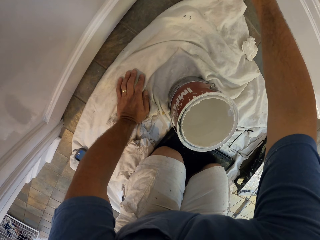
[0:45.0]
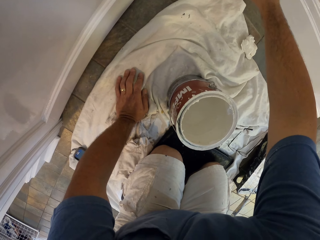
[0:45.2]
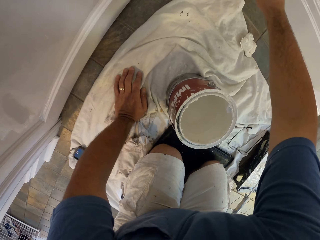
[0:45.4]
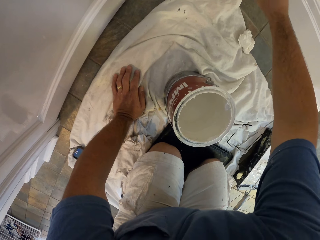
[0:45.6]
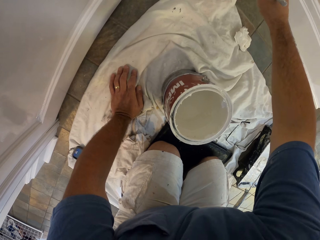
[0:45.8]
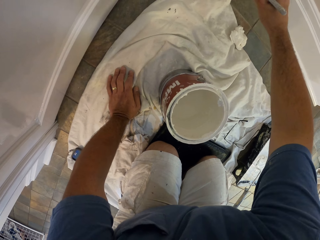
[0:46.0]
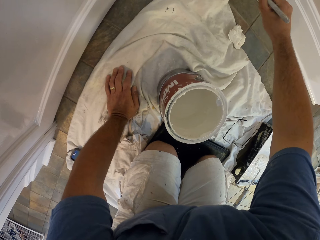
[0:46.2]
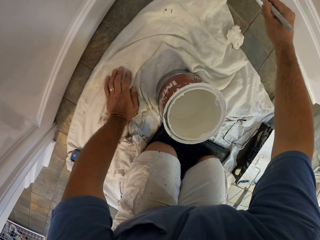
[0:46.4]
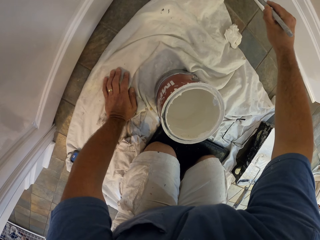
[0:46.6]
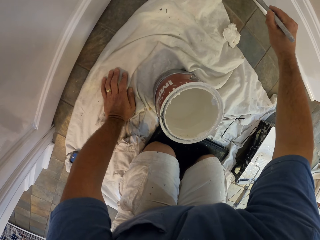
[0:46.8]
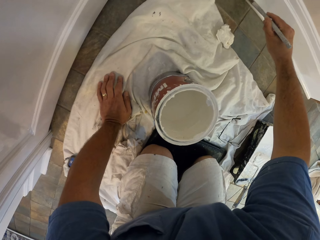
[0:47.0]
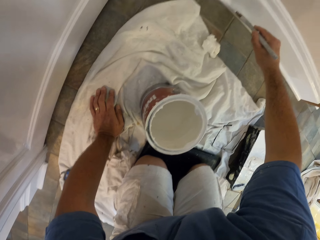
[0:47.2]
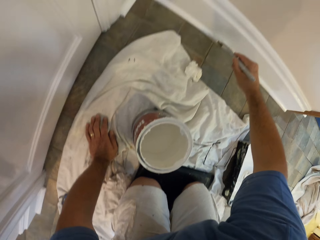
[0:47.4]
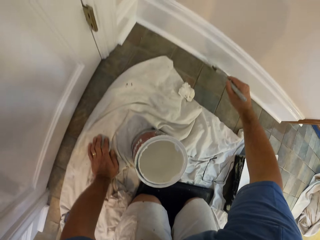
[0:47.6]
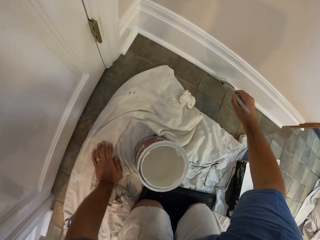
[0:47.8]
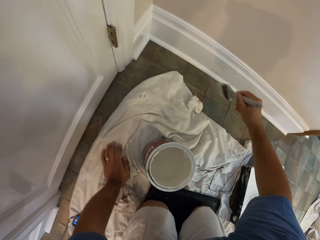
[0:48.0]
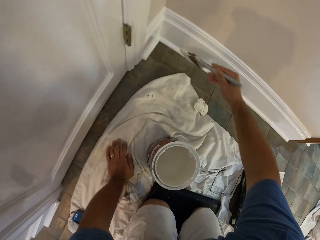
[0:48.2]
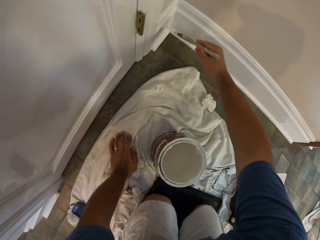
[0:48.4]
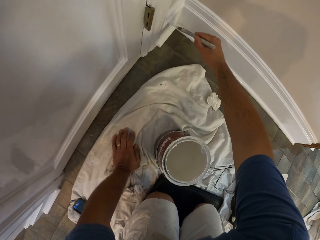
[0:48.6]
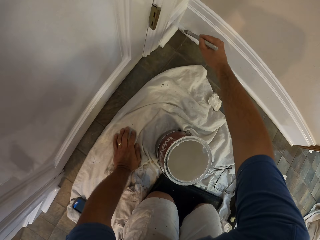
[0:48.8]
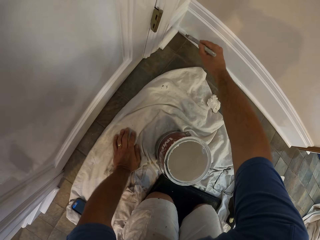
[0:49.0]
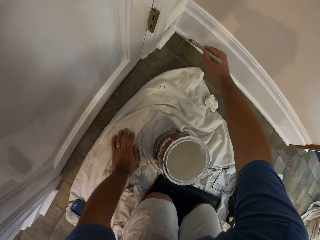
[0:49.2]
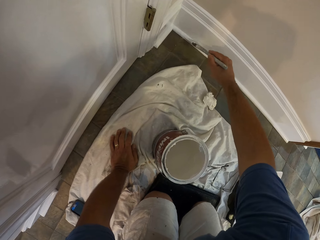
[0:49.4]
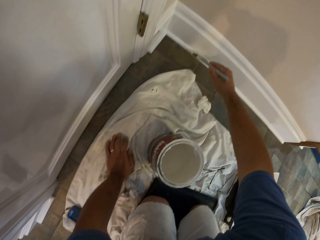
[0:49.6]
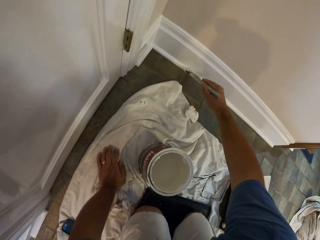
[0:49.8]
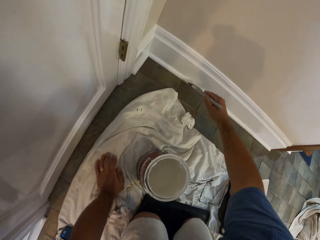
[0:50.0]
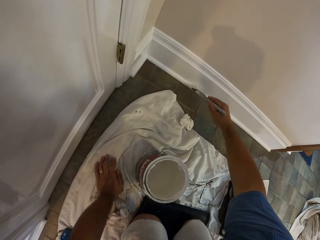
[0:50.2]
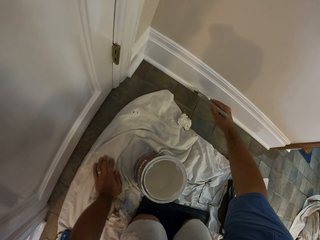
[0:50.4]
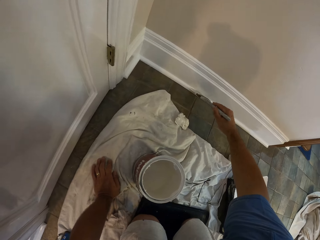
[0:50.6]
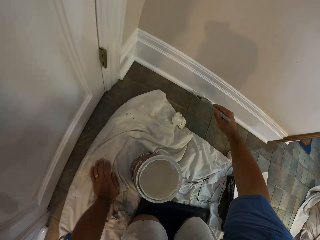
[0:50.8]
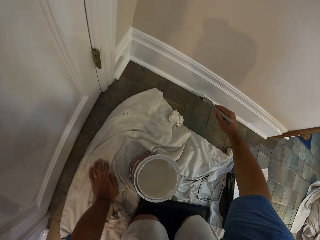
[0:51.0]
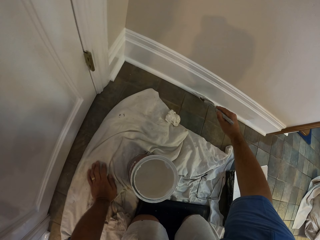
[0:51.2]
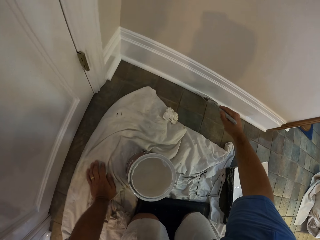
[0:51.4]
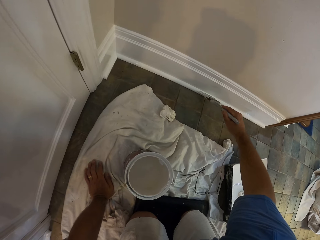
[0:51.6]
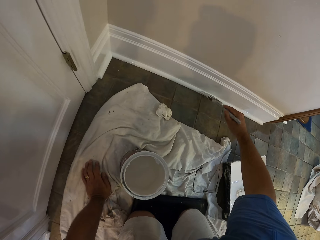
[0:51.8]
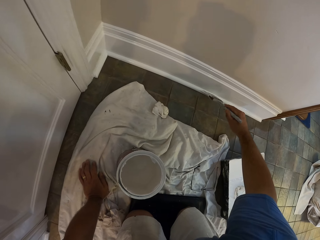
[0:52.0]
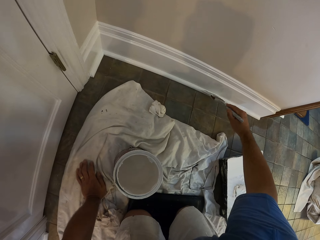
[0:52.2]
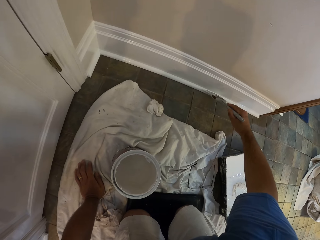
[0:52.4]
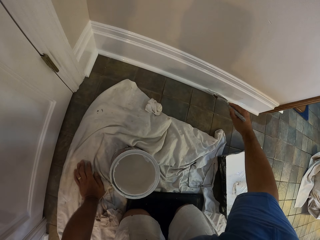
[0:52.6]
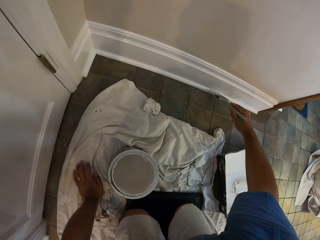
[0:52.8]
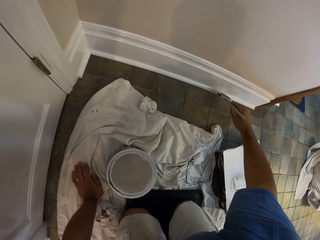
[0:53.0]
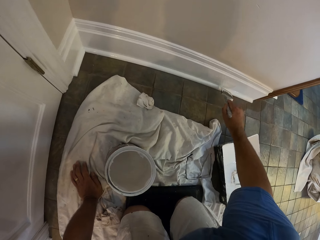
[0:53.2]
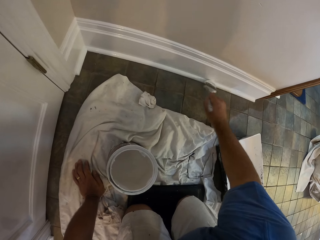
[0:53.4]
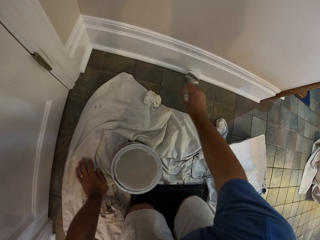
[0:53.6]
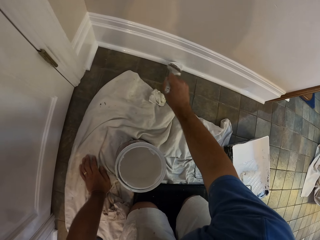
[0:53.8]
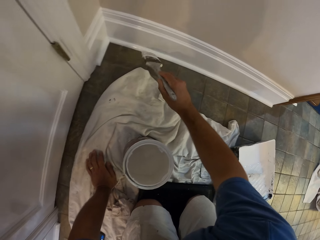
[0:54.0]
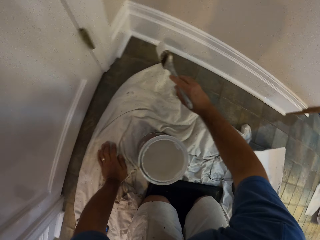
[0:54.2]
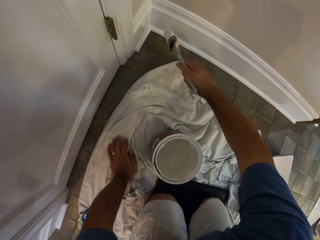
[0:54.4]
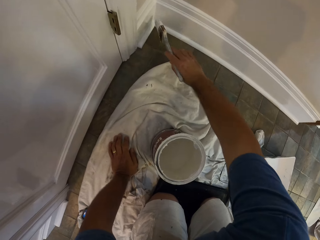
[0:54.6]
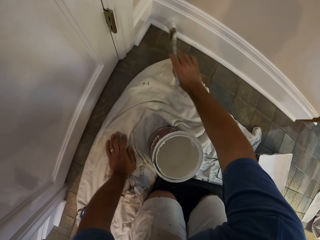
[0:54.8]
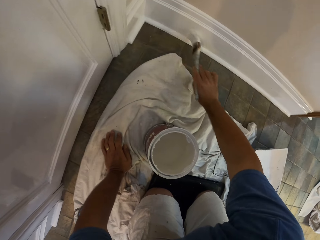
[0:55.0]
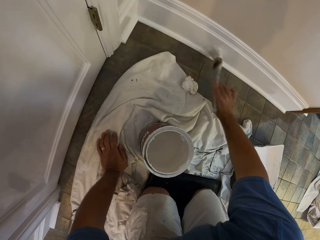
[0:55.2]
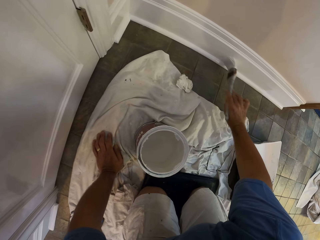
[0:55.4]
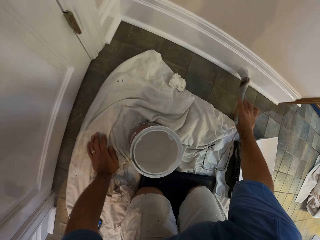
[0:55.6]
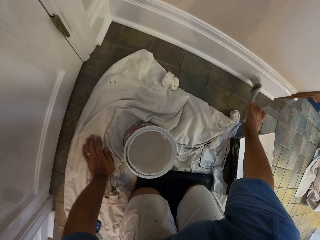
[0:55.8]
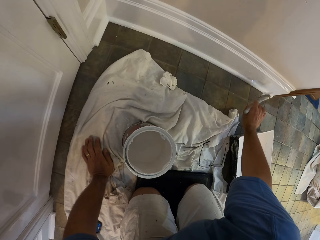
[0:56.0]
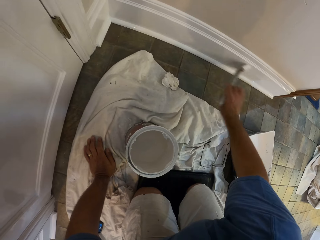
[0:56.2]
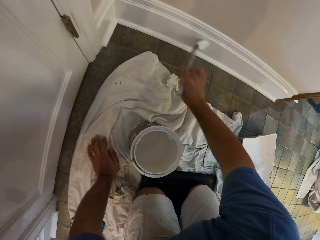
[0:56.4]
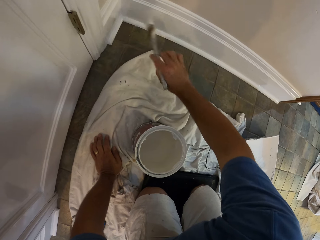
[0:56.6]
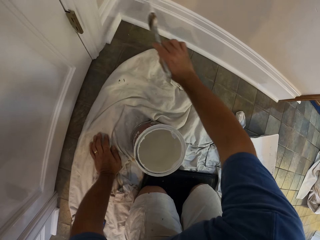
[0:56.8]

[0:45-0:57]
The camera wearer paints a baseboard with a paint brush.

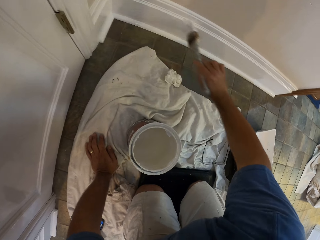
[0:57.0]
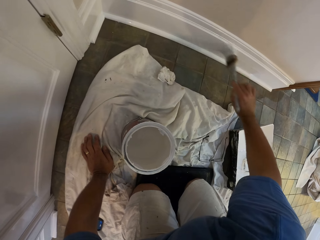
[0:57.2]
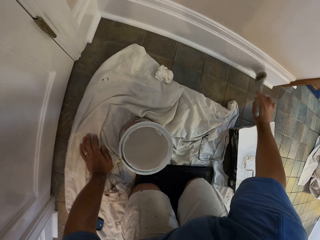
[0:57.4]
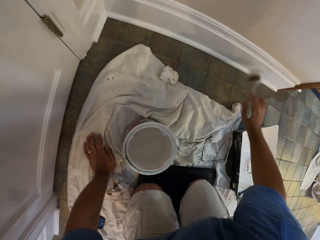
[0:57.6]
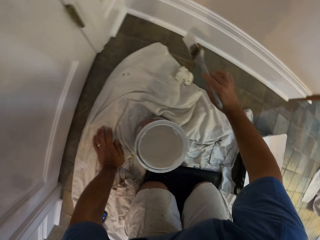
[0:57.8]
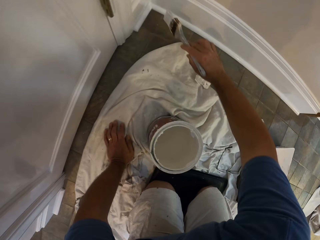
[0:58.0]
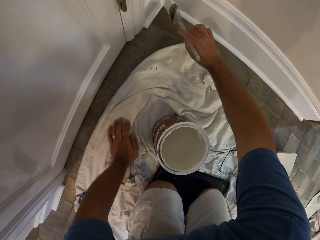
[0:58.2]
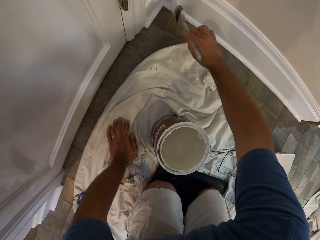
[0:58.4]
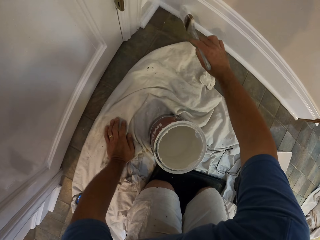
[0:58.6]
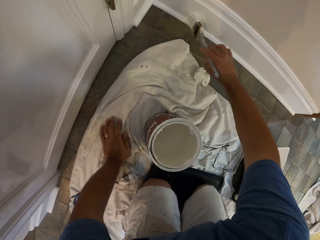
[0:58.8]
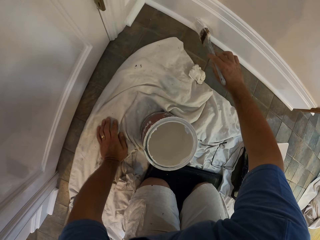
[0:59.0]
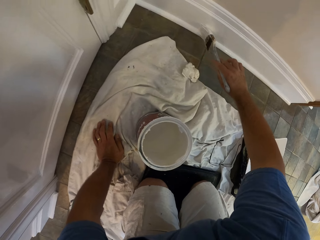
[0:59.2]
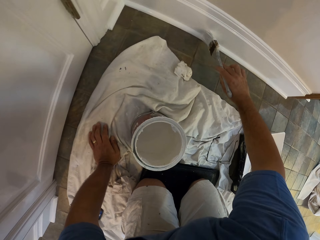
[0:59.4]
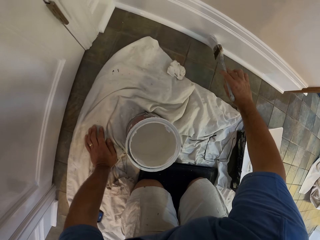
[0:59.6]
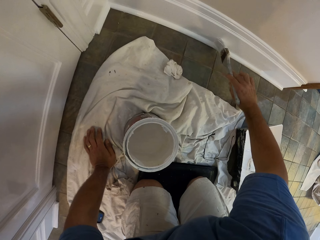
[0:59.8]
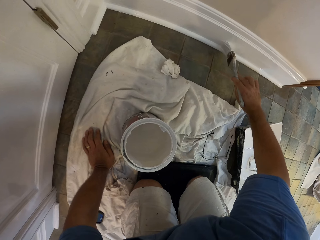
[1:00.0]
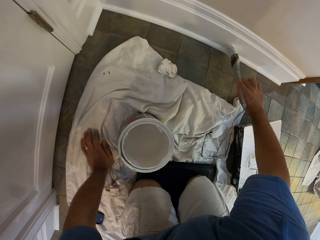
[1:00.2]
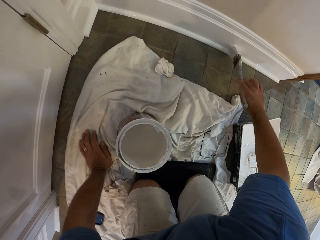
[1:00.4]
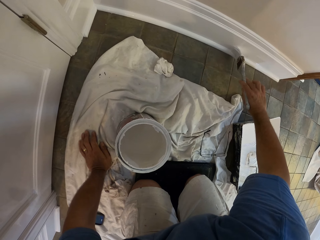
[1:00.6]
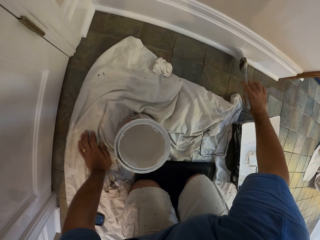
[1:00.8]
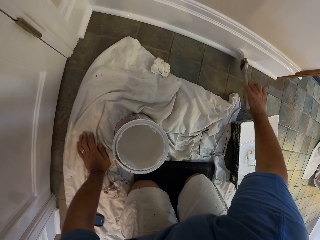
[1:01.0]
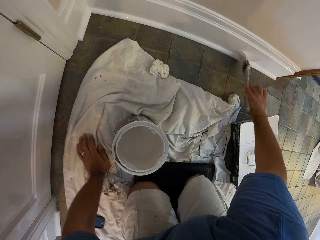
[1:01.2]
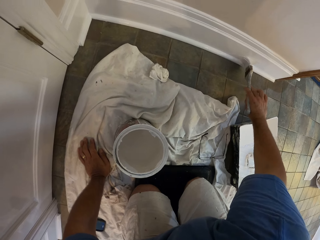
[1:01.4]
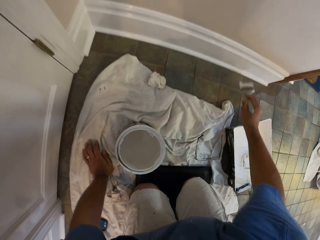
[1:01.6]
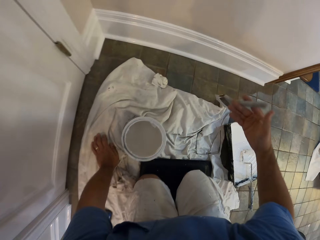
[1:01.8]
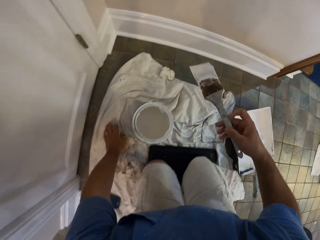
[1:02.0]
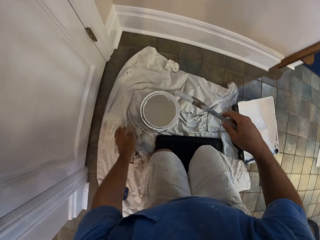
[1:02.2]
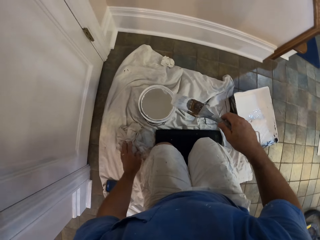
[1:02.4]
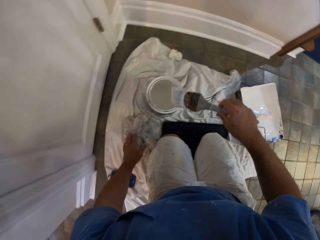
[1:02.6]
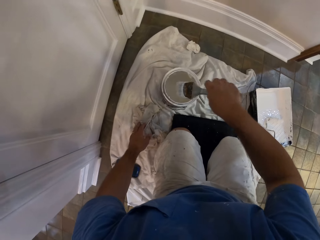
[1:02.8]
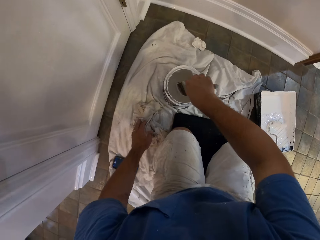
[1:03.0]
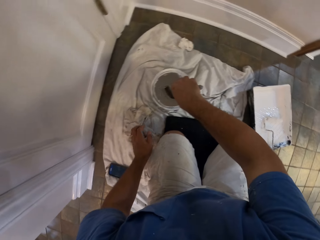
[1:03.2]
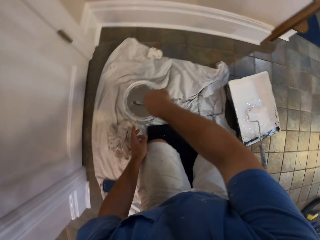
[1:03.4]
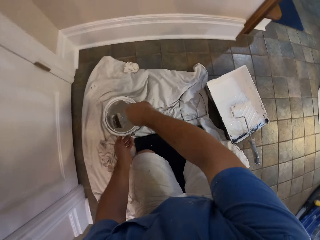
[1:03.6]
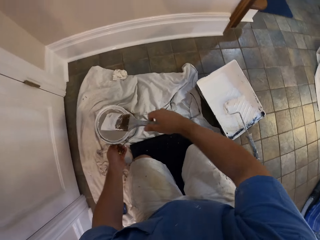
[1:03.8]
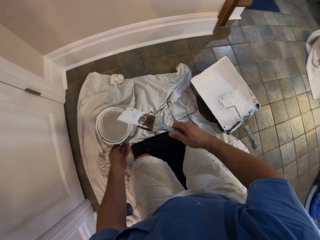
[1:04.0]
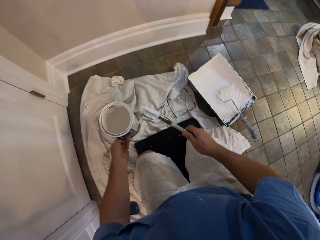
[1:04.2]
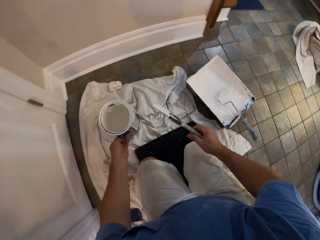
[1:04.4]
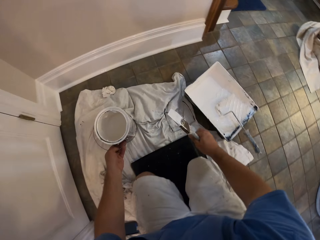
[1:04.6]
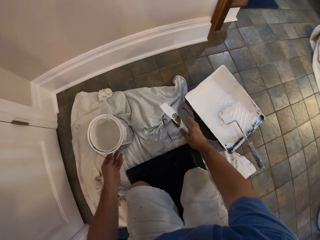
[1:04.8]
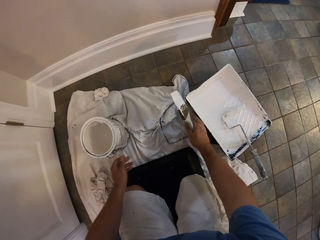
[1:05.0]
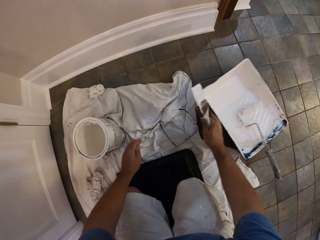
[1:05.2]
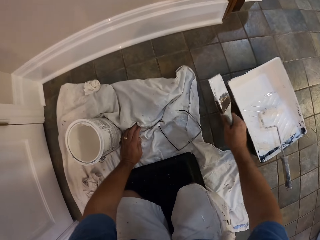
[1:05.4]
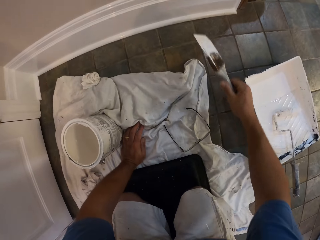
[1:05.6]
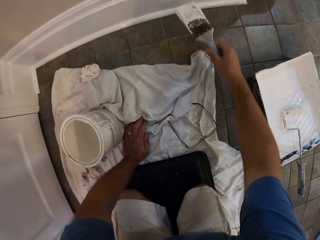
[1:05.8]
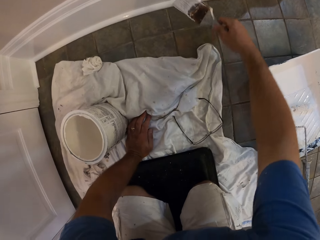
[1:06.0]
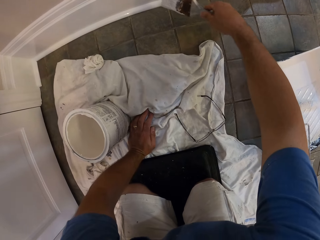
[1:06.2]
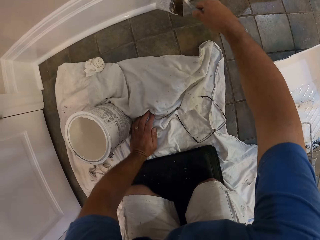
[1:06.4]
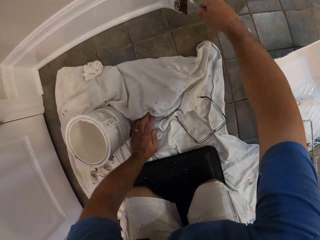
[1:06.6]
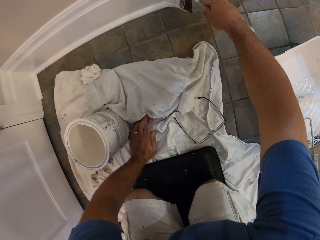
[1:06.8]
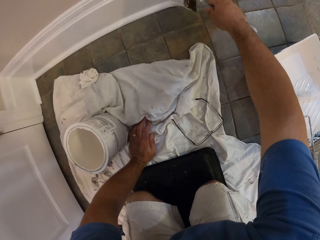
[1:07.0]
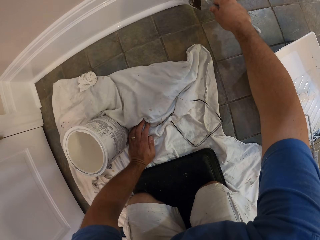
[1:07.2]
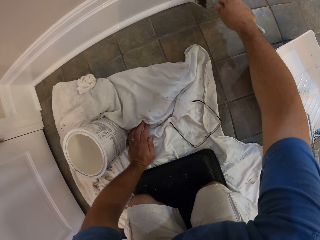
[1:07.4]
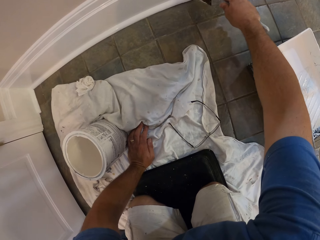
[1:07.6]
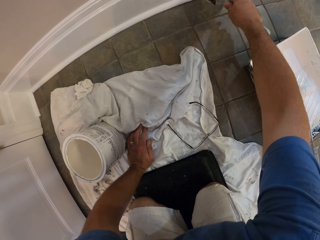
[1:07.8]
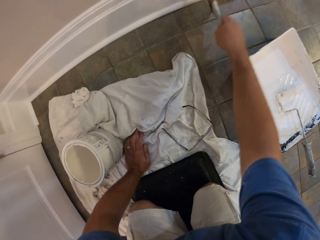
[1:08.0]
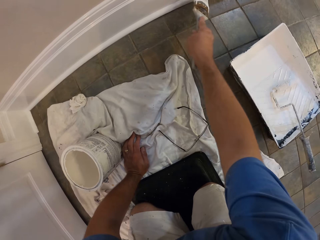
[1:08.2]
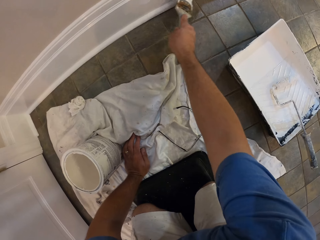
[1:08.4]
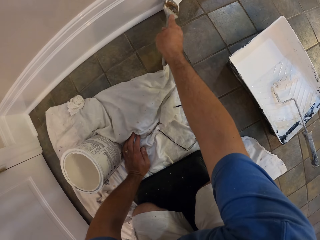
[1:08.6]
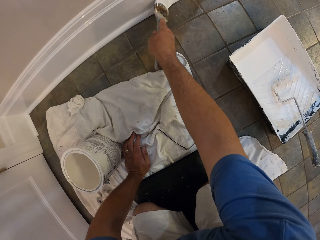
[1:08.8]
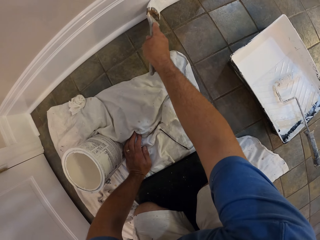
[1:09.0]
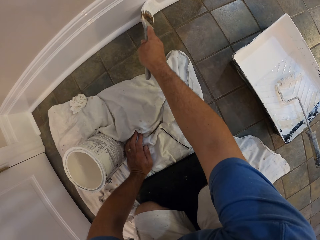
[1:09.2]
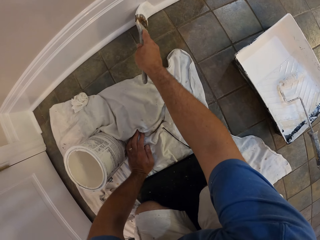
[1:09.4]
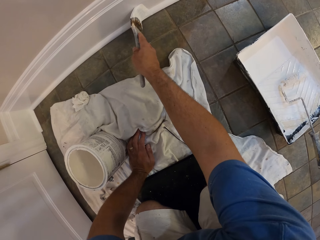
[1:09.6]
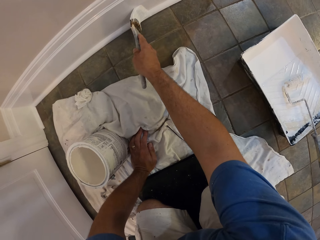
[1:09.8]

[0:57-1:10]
The camera wearer scoops paint from a paint can with a paint brush. He pushes the paint can on a piece of cloth on the floor. He pushes a bucket roller on the floor. He adjusts a container with his right hand. He paints a baseboard with the paint brush. He moves a hand on the piece of cloth on the floor.
